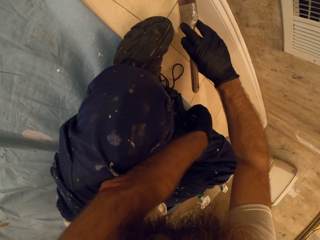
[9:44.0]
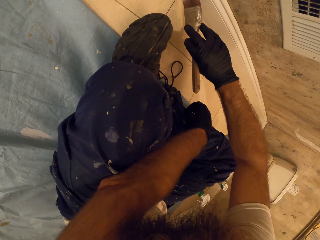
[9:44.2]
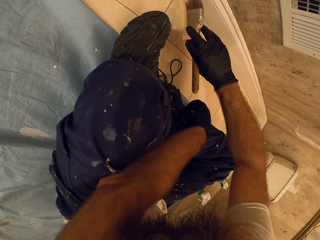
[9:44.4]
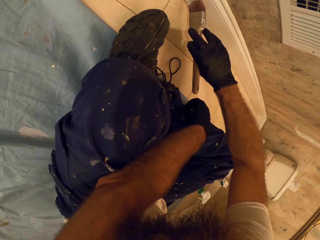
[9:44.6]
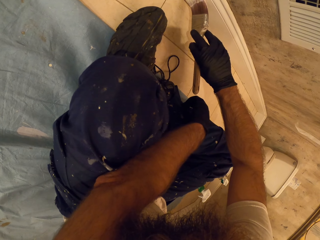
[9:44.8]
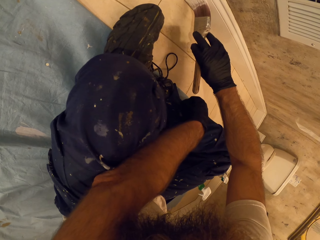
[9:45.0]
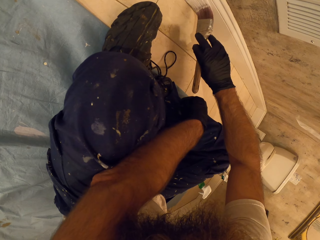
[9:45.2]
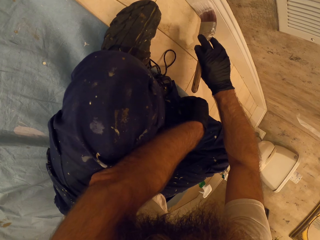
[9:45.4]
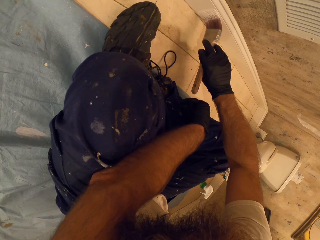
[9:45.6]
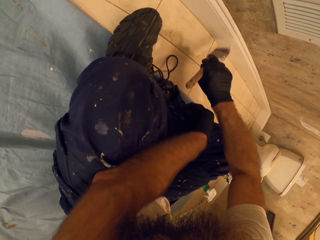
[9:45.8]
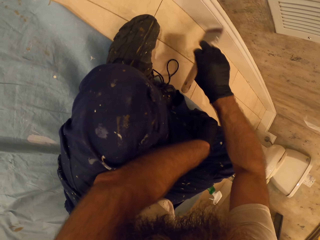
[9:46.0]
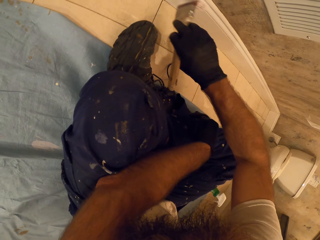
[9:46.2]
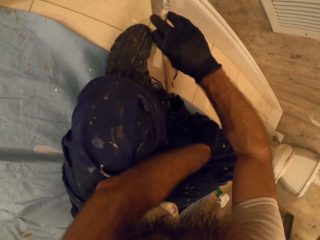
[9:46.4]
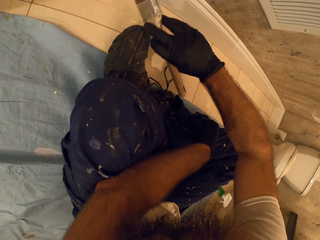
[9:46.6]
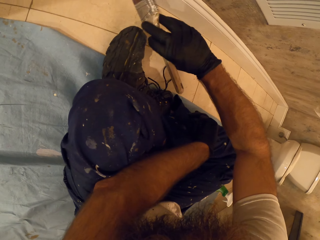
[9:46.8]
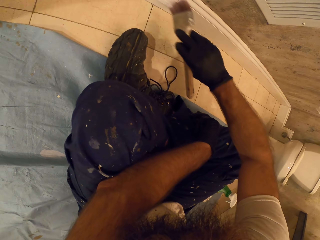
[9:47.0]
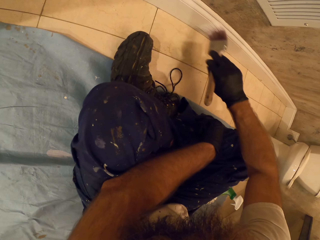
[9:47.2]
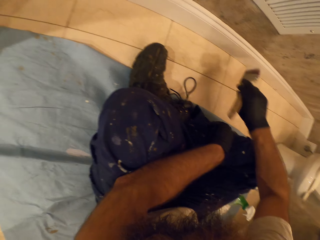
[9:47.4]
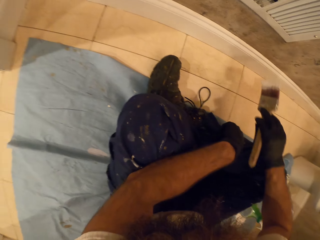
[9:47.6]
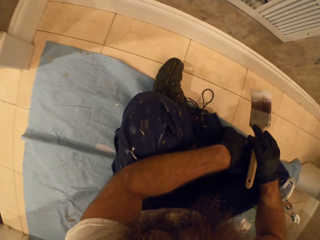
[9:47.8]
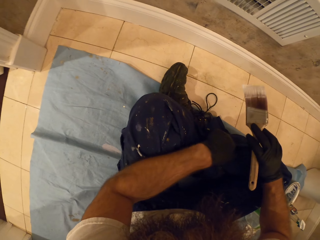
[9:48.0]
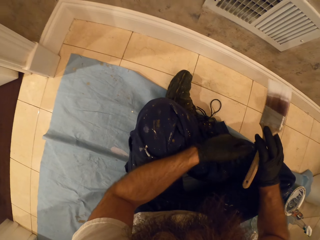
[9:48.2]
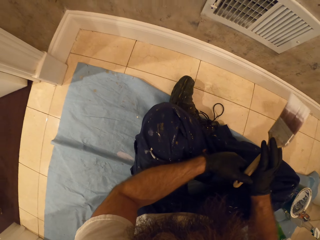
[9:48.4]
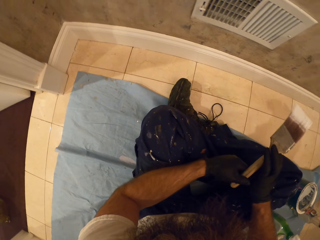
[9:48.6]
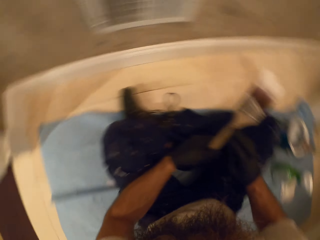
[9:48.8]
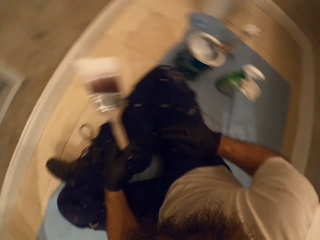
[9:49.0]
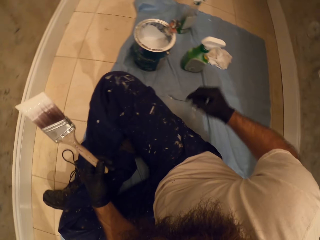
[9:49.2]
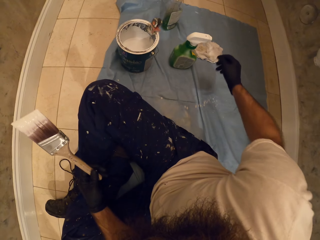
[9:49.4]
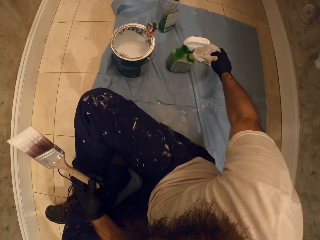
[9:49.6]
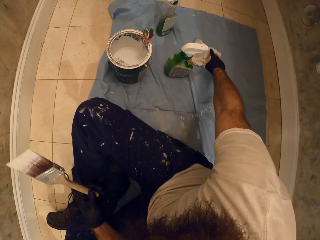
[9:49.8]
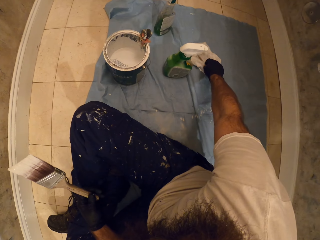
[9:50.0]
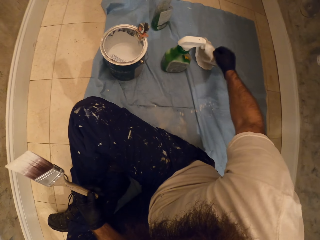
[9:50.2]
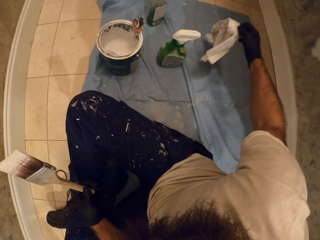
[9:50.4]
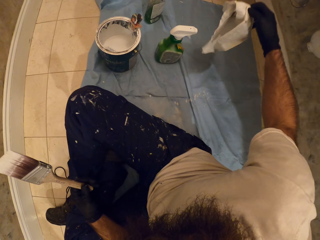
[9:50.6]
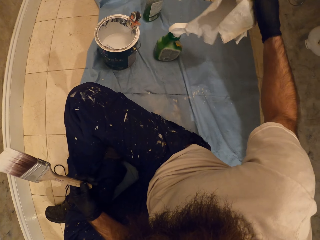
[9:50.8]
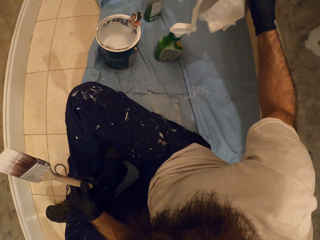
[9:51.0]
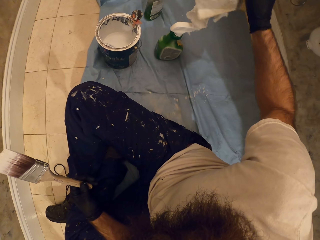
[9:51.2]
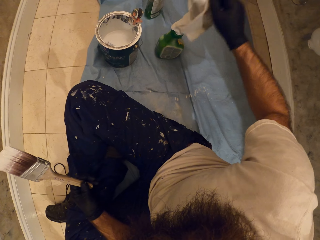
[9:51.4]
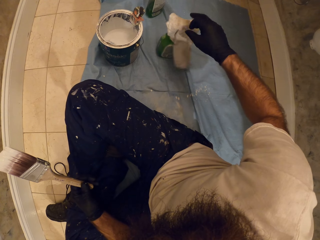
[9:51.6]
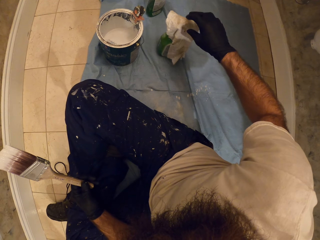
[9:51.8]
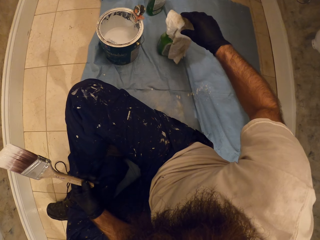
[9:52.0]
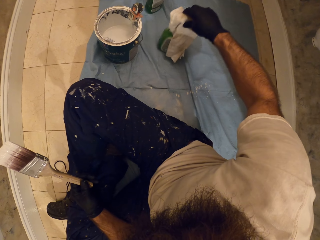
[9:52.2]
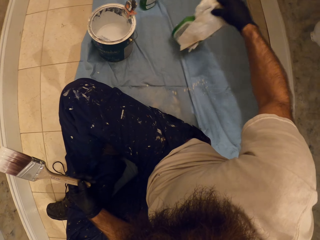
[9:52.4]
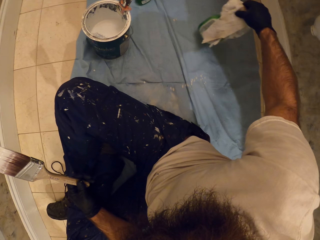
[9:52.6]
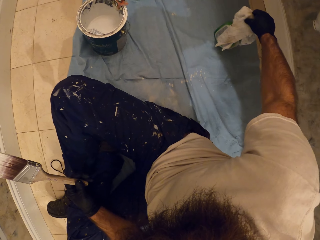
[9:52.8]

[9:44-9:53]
The camera wearer passes the paint brush from his right hand to his left hand. He picks up the white towel from the ground with his right hand. He drops the white towel on a spray bottle with his right hand. He picks up the spray bottle and the white towel from the ground with his right hand.

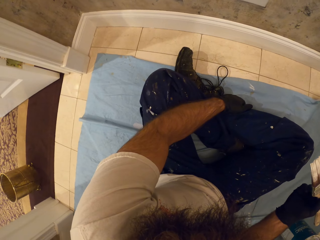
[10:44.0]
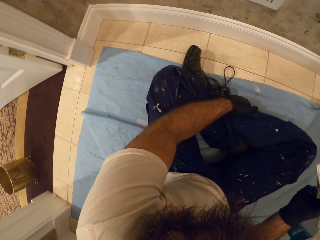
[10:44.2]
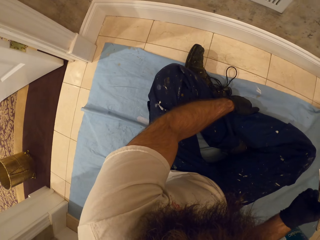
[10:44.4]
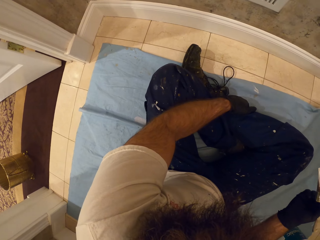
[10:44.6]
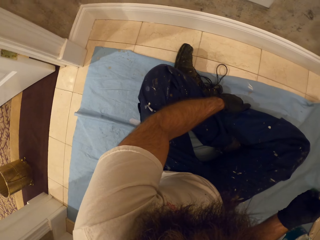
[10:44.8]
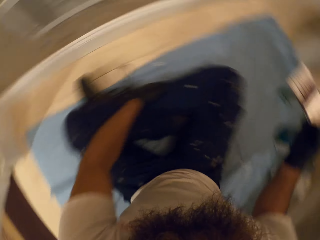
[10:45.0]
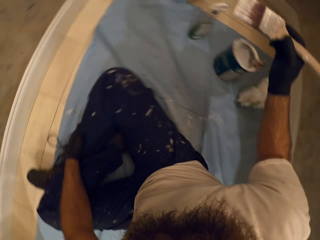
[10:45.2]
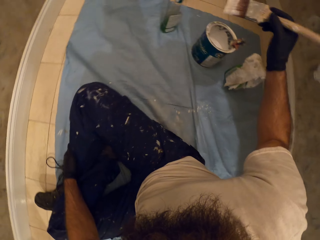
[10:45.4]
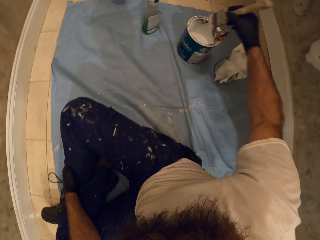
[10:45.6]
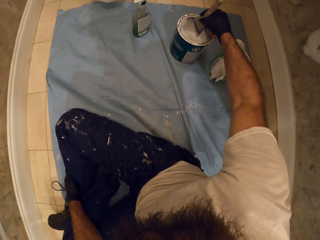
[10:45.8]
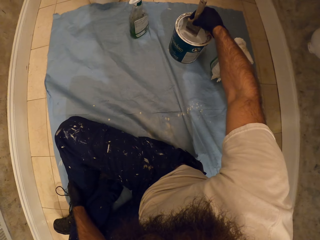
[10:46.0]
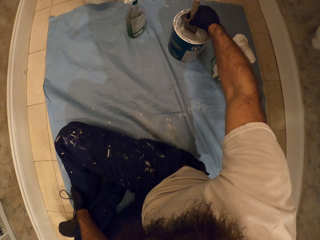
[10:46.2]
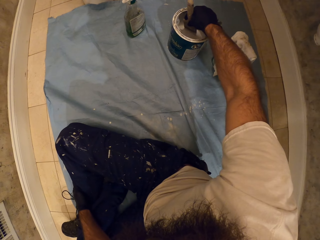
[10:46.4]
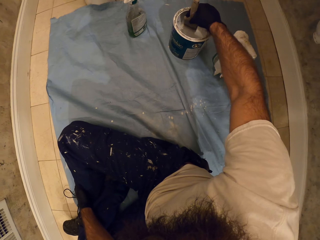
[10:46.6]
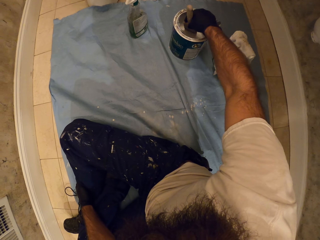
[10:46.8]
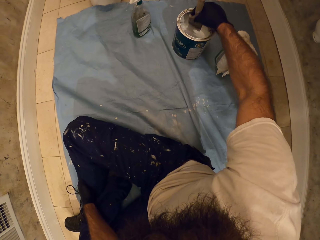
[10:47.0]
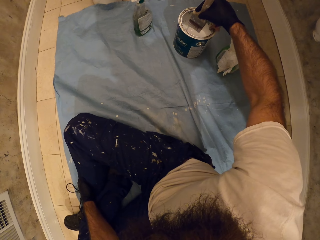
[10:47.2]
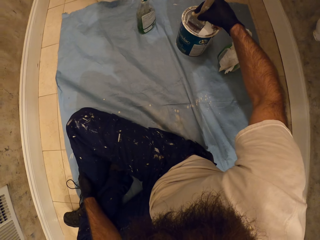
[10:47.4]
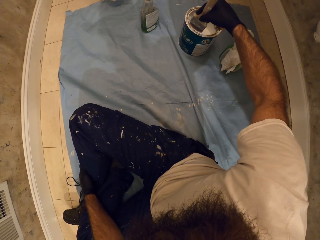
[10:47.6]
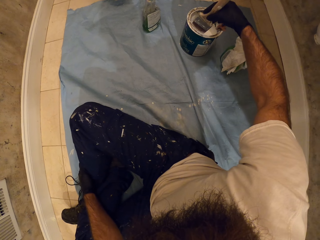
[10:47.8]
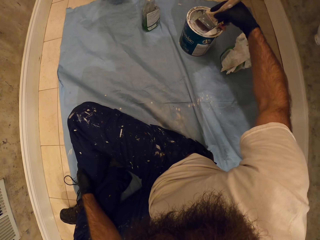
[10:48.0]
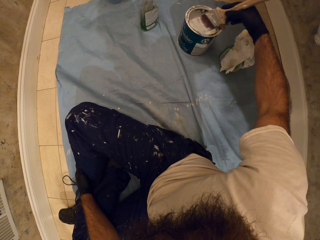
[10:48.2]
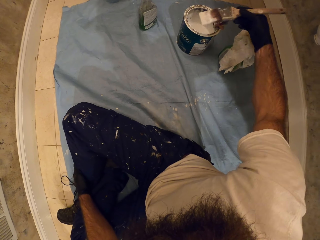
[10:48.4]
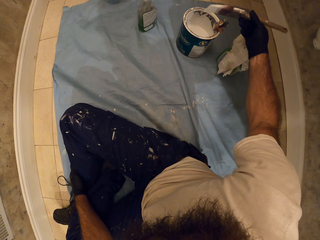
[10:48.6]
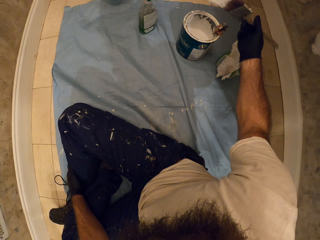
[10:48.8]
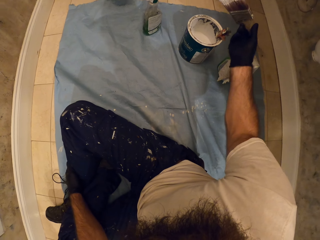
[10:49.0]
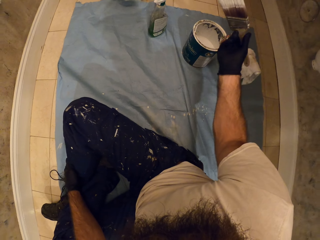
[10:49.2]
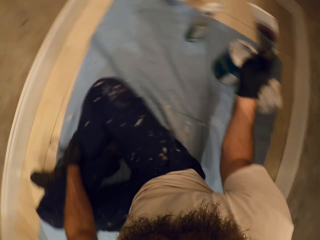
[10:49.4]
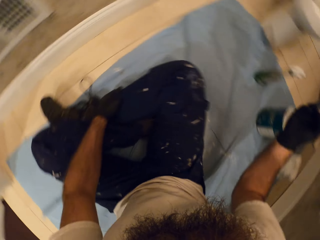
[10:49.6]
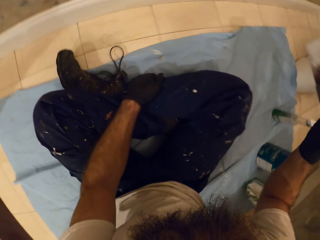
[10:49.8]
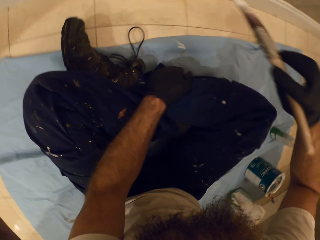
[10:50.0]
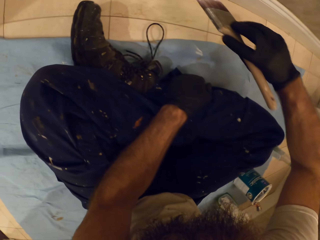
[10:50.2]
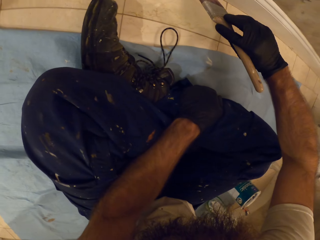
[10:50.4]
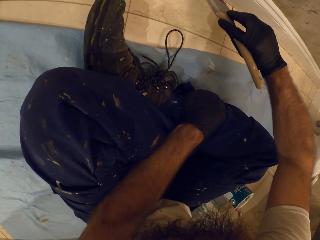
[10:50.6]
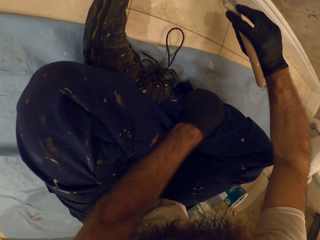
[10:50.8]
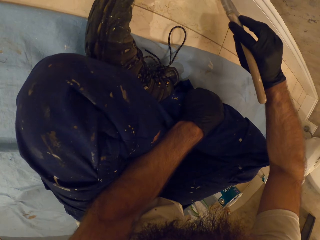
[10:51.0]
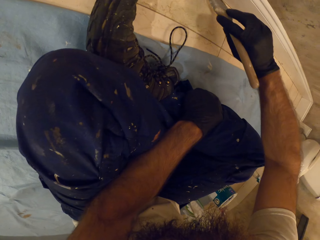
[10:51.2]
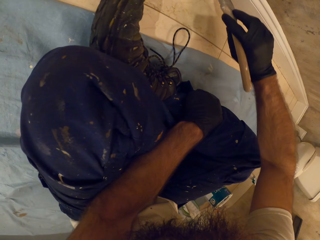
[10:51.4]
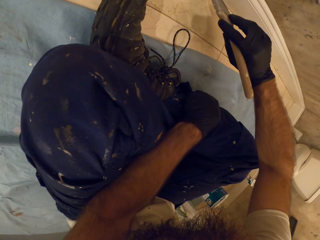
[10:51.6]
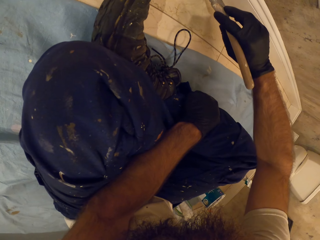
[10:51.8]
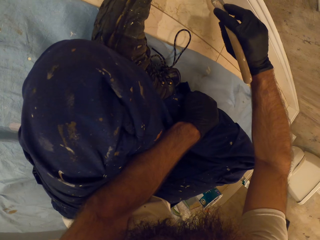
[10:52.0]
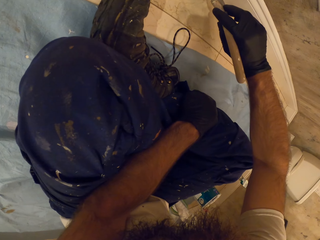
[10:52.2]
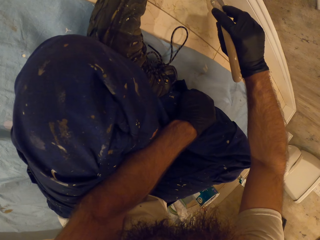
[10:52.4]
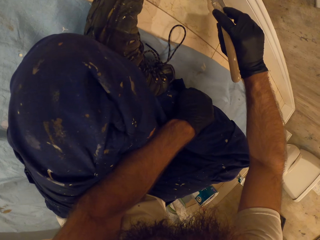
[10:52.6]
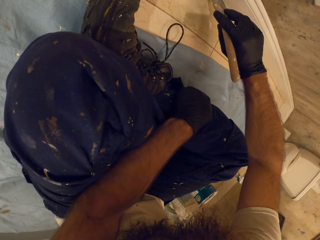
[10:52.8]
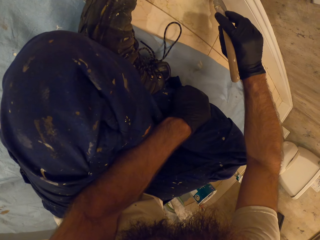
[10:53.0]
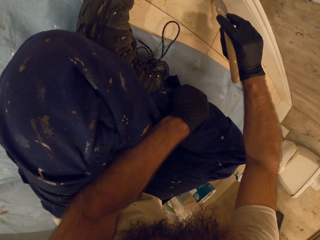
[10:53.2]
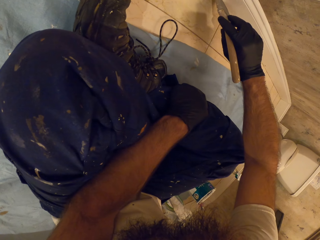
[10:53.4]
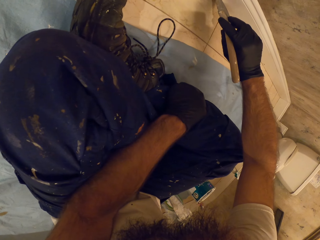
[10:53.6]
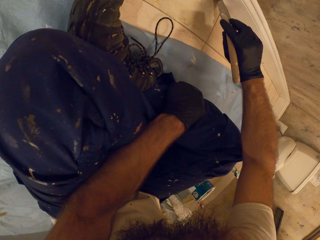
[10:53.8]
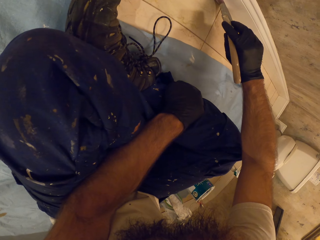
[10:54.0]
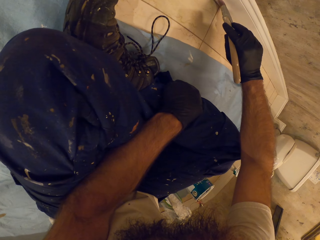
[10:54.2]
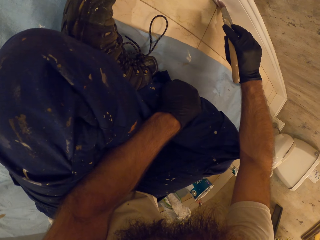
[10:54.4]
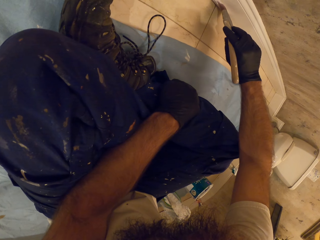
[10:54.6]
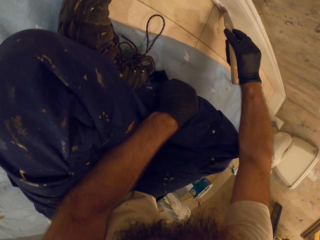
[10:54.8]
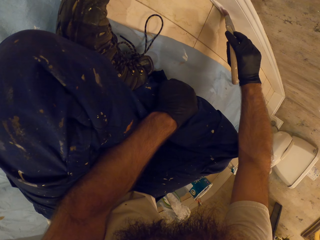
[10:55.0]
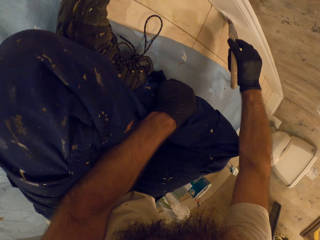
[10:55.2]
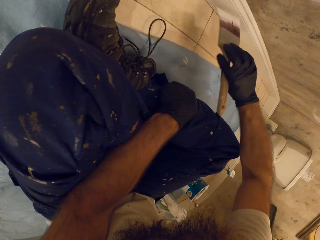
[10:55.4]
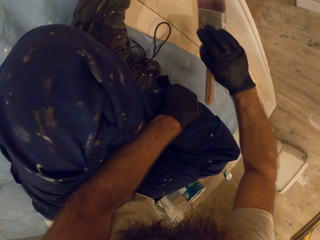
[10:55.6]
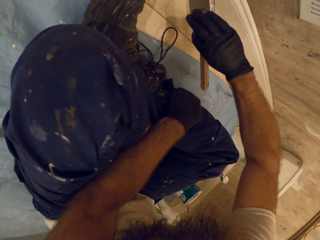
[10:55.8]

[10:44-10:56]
The camera wearer dips the paint brush into the paint bucket or tin. He scoops off excess paint on the paint tin. He paints the bottom of the wall with the paint brush in his right hand, on the wooden part.
